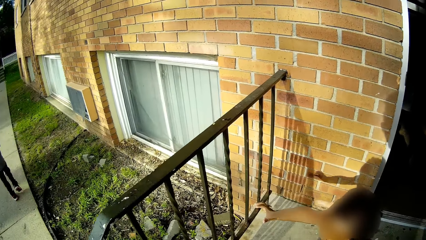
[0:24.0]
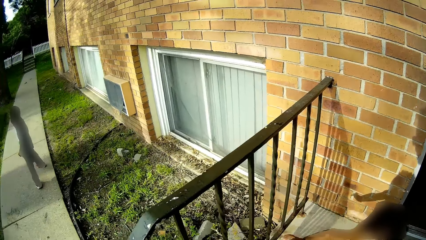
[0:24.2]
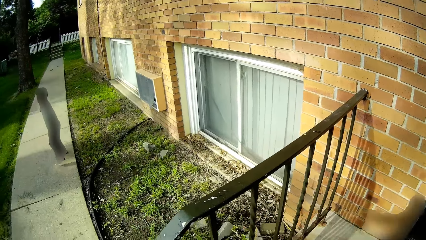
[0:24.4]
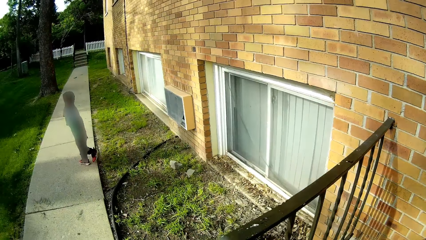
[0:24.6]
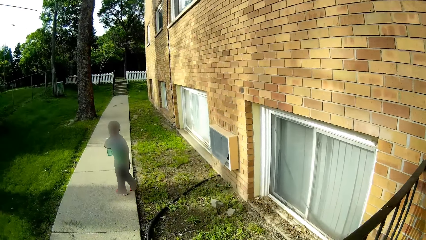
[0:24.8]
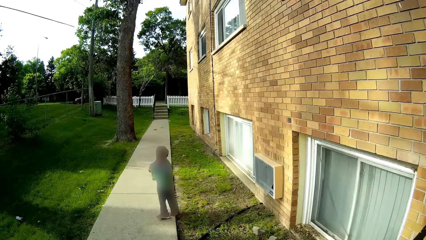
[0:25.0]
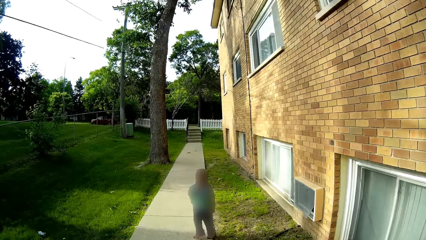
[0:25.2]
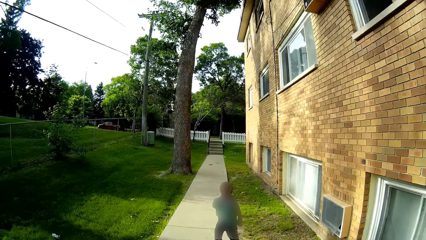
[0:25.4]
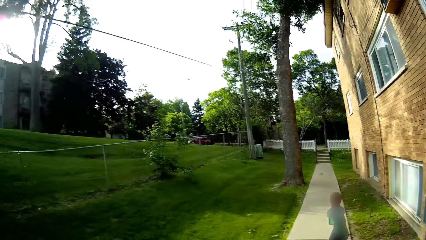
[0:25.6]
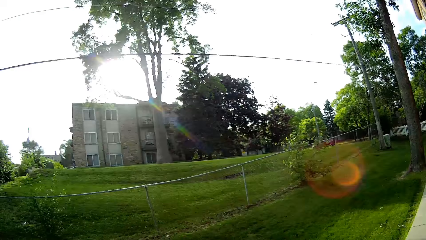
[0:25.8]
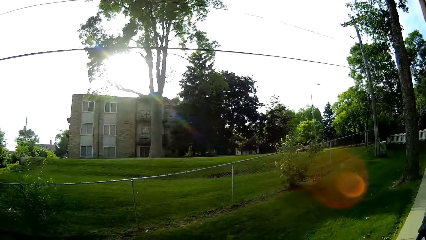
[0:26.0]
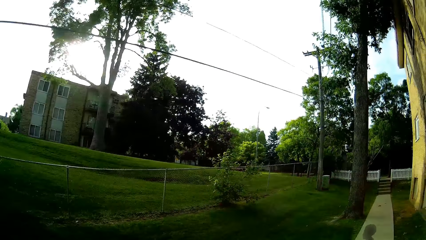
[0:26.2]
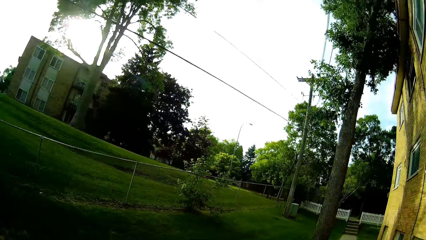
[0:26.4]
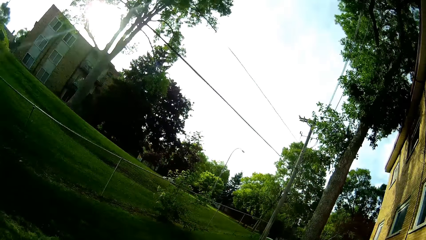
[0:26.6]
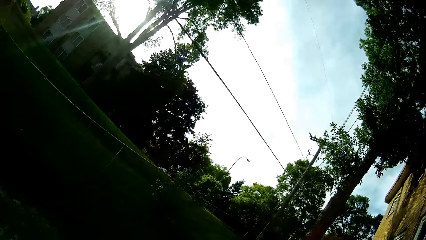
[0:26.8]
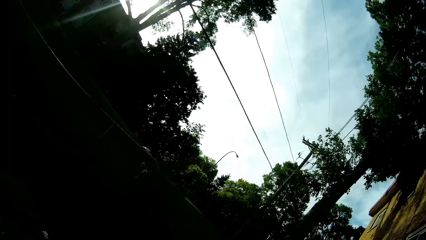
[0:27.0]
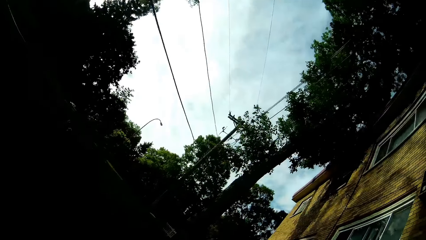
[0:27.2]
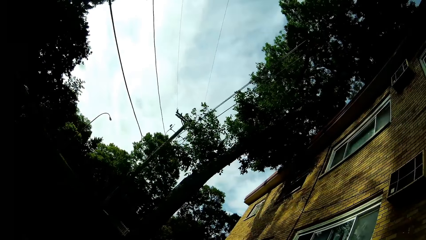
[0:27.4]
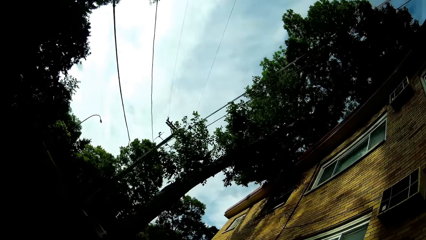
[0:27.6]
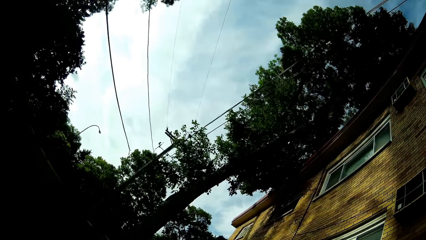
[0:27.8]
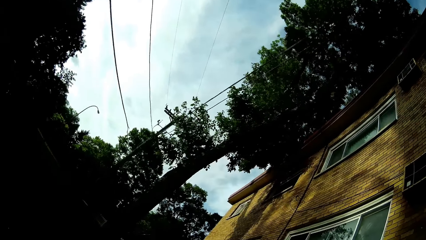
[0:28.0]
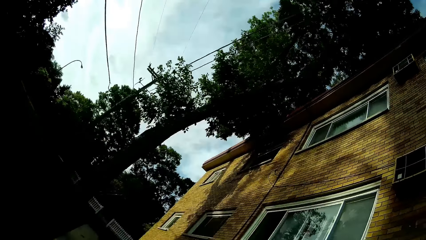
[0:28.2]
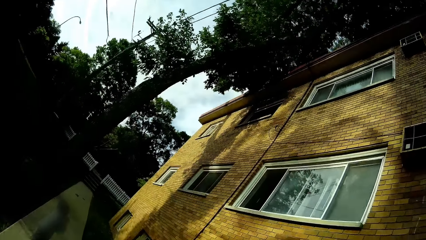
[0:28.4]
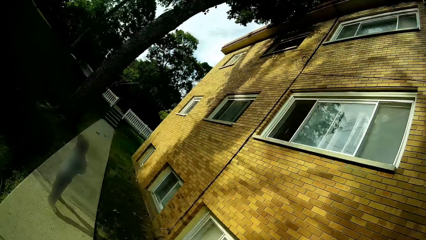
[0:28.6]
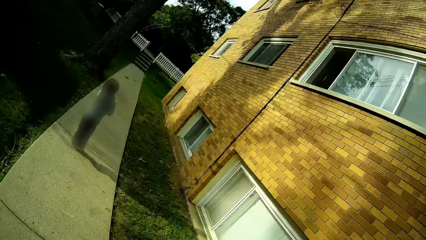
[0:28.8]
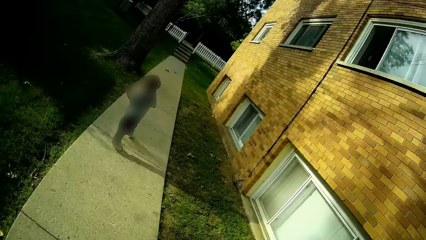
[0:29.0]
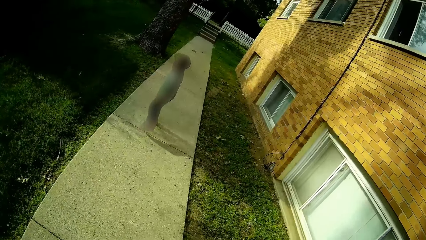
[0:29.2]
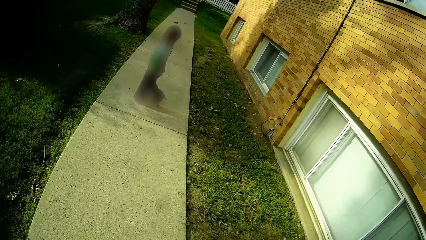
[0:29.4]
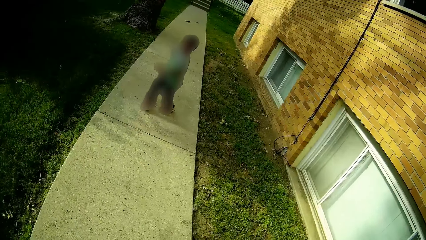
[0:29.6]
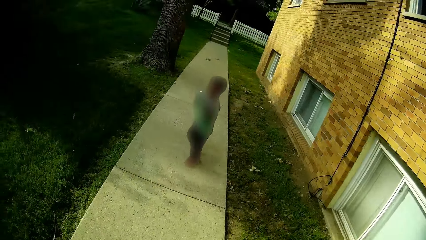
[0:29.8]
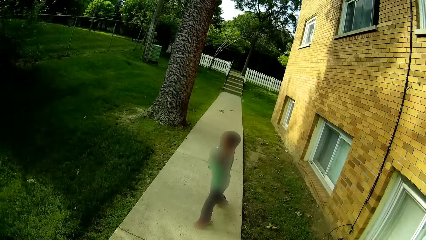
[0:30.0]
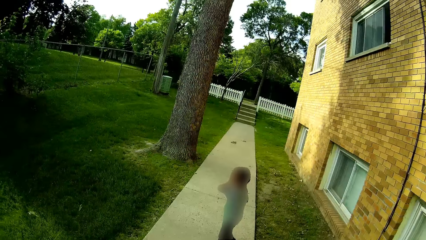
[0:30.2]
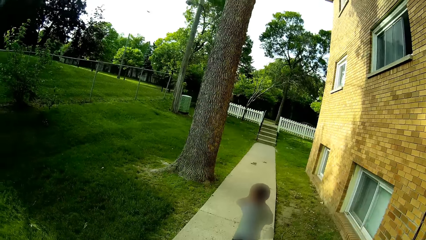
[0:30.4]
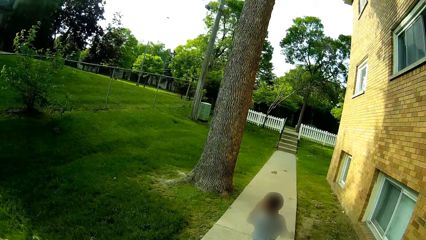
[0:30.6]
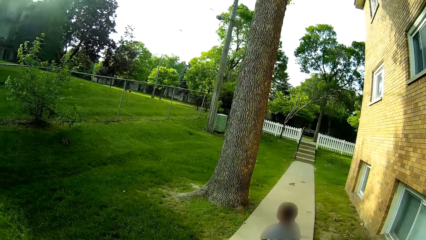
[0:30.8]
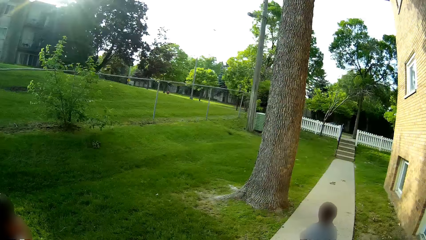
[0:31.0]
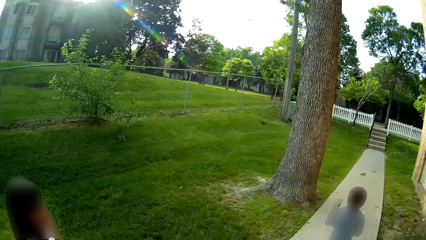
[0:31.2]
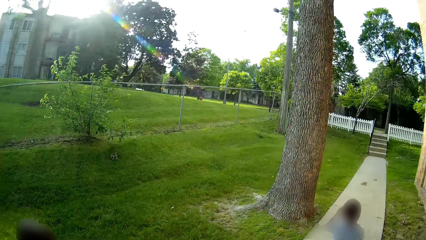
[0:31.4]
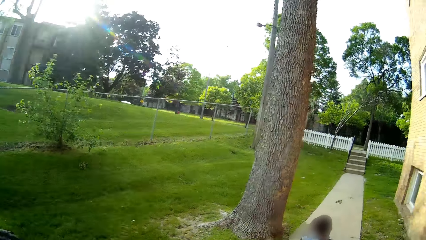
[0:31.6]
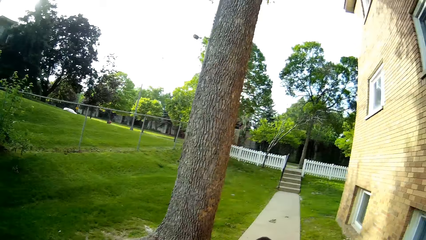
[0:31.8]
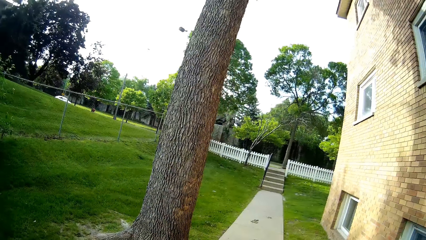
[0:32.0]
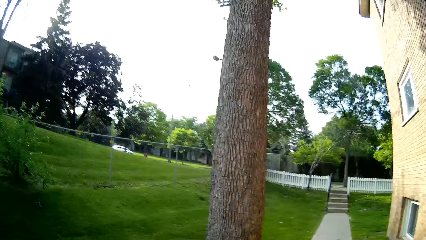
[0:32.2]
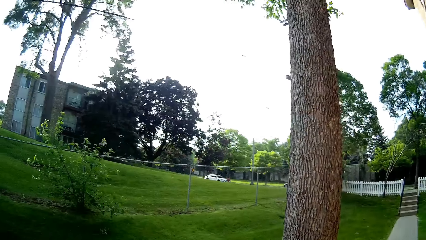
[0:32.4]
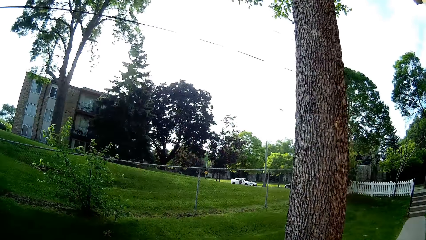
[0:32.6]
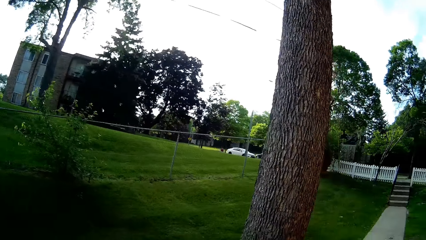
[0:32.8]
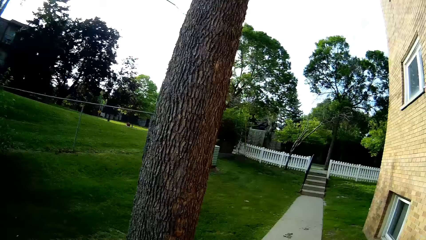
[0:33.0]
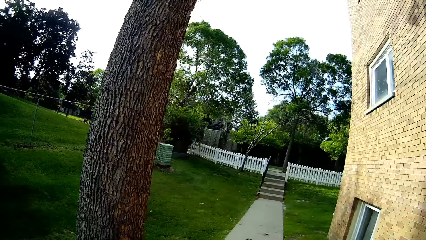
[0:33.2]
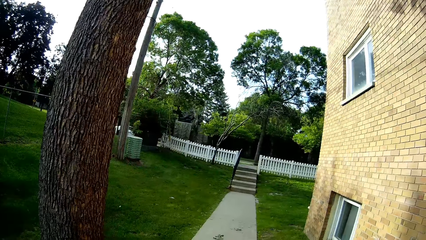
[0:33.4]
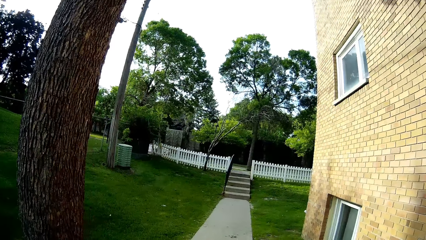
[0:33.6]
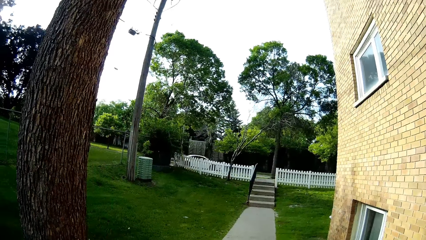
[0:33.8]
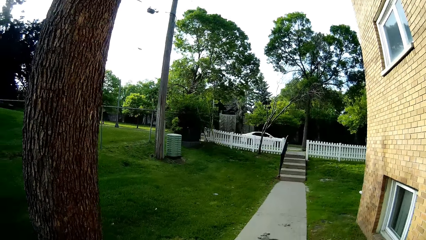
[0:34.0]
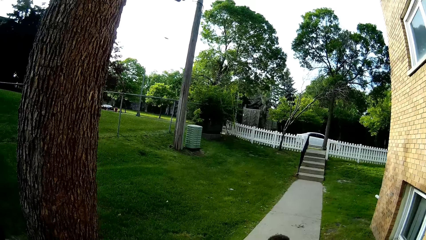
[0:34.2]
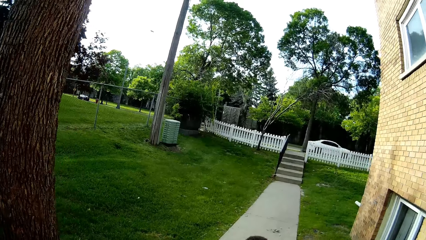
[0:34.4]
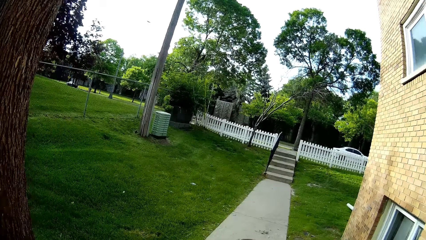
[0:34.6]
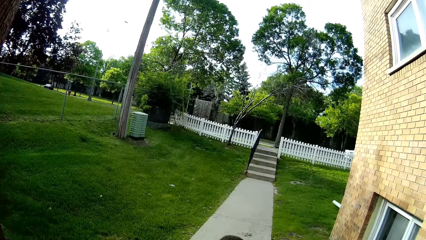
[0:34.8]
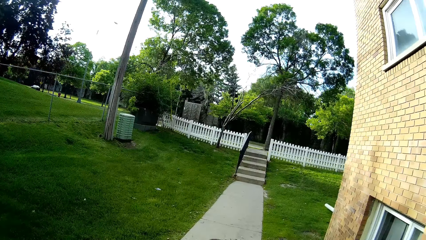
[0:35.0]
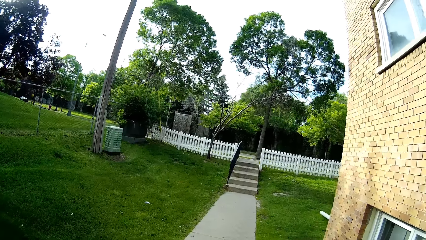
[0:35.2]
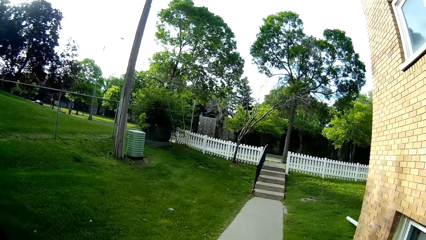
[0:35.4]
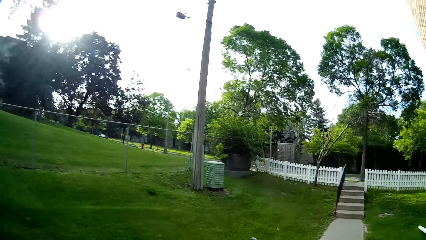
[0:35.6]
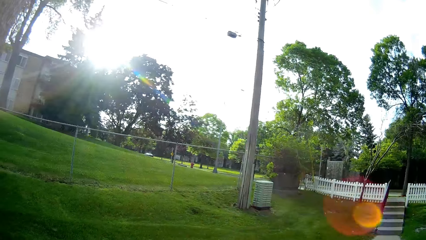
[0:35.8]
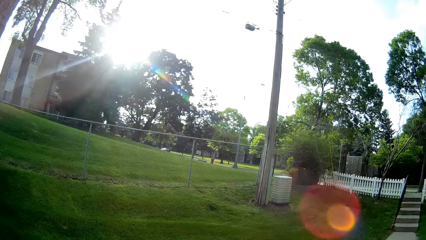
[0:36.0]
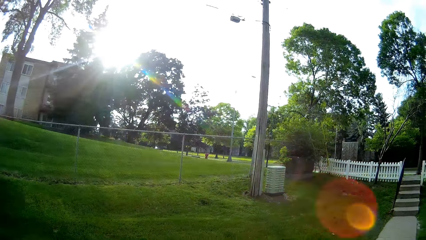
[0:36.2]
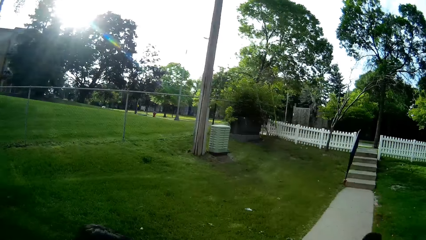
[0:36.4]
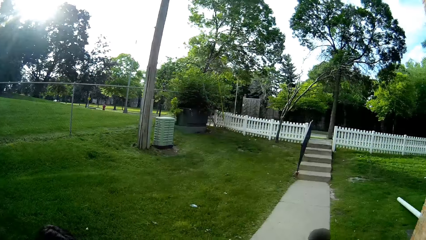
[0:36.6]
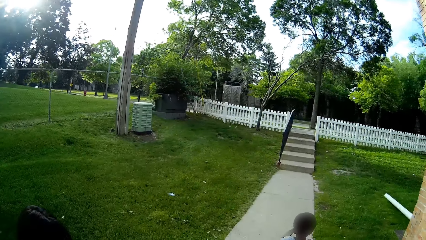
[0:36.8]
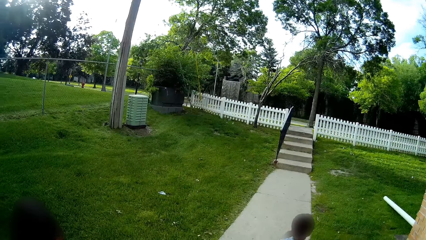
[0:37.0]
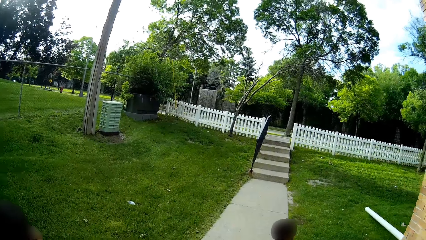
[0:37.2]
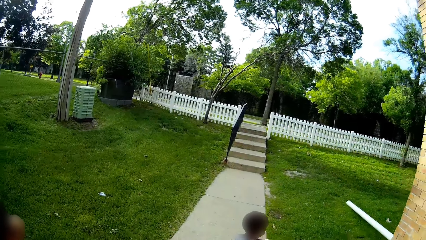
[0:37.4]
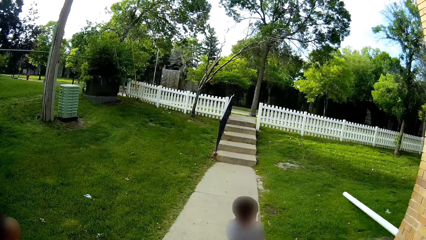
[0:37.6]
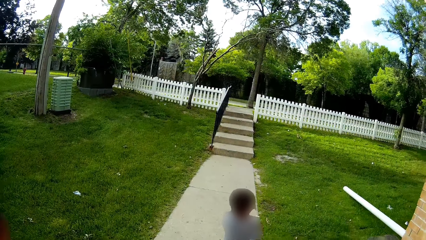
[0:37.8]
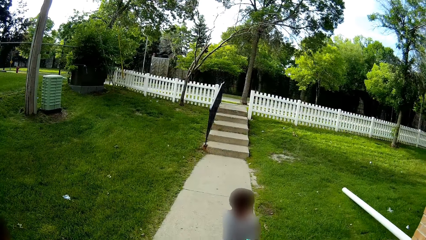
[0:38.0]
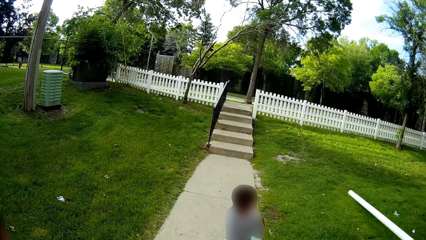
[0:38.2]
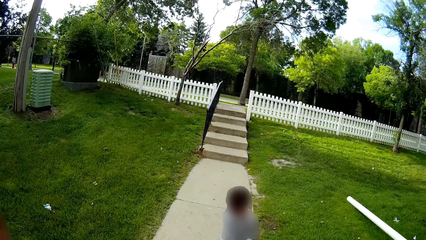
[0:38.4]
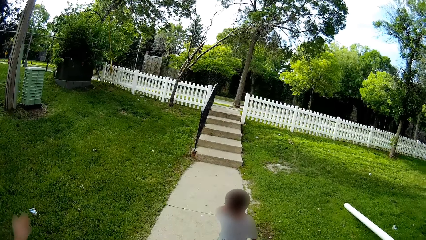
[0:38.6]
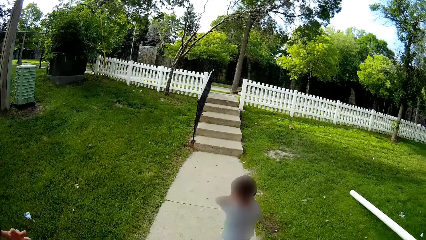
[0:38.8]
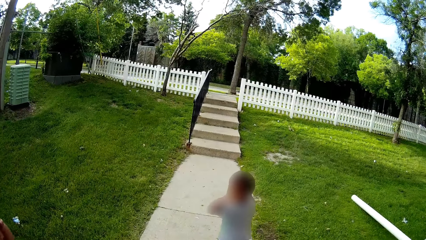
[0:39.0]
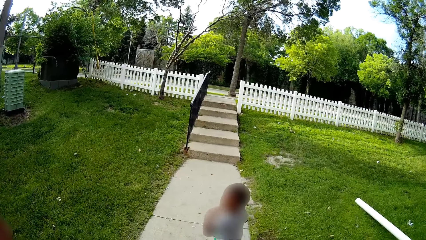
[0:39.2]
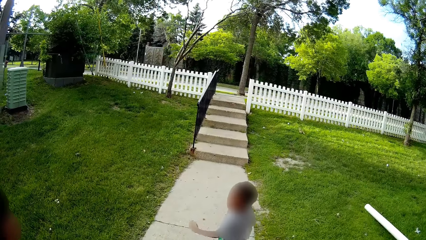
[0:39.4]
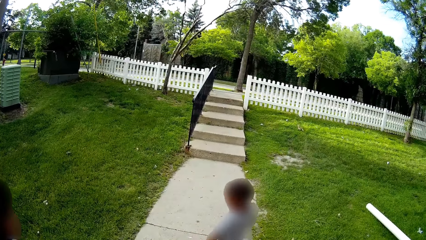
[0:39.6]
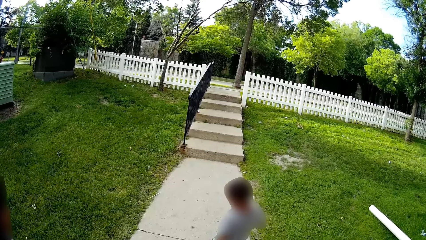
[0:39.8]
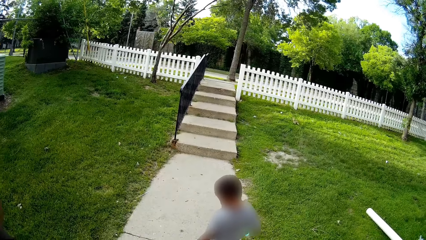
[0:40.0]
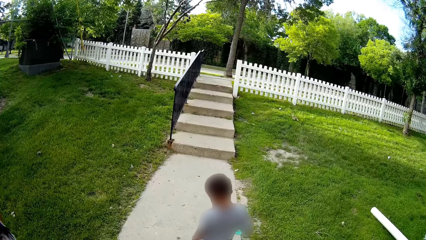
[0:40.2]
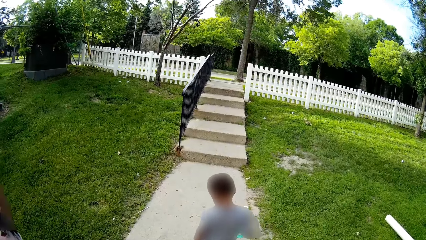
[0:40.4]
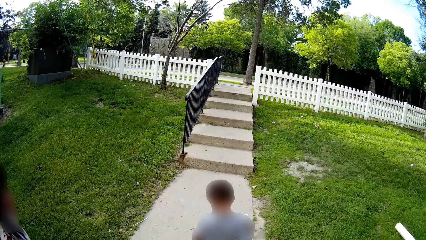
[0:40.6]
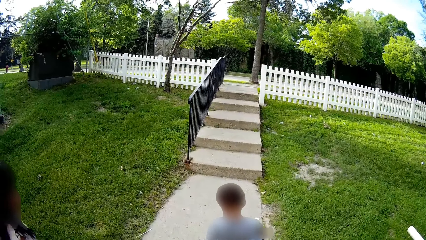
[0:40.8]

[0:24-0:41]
The boy talks to the camera wearer. The camera wearer speaks to the kids.
